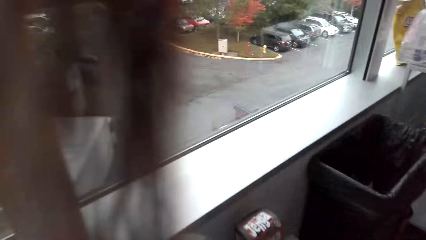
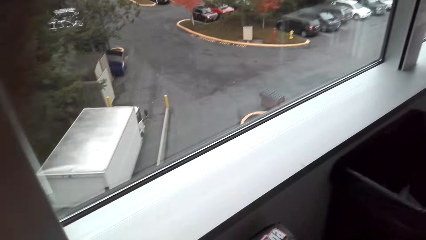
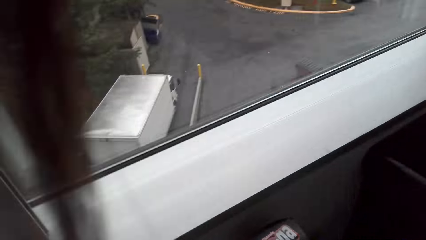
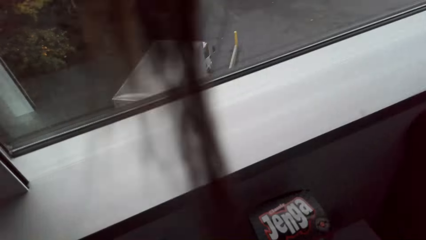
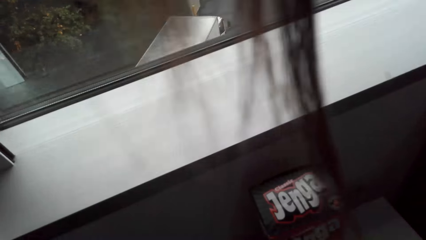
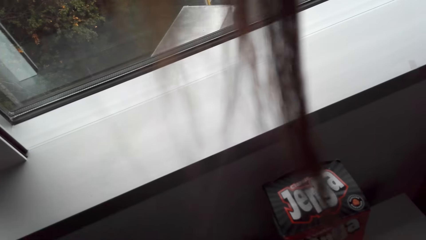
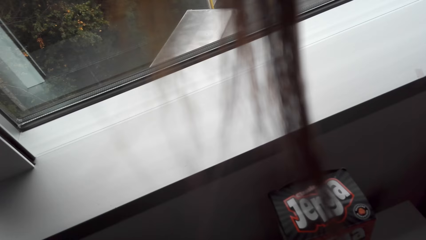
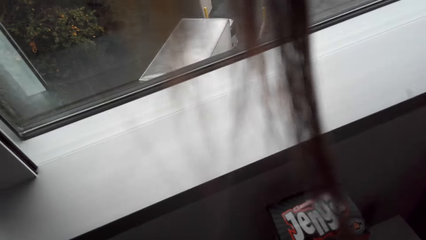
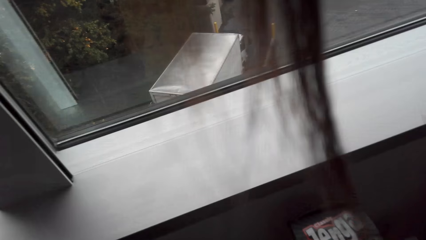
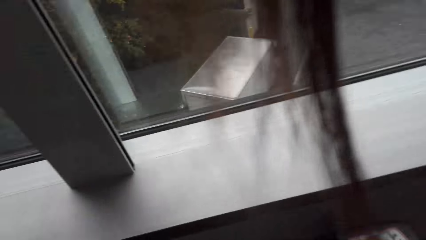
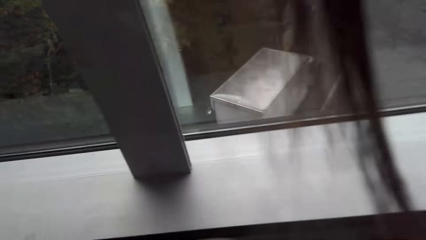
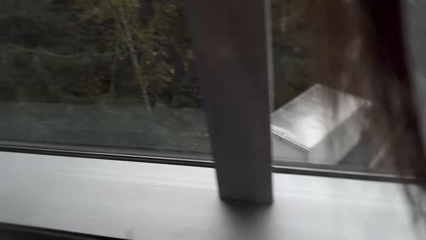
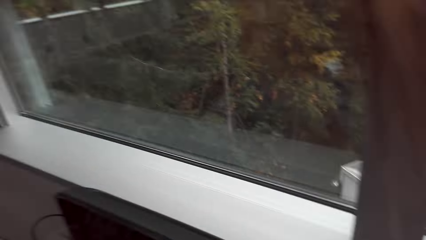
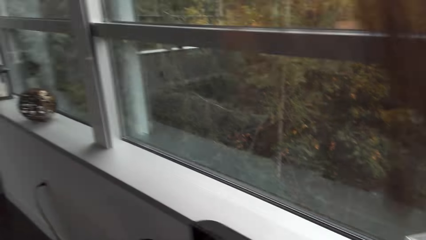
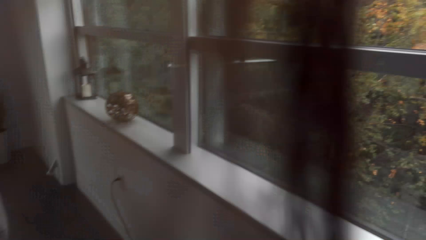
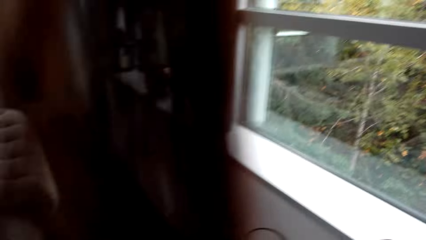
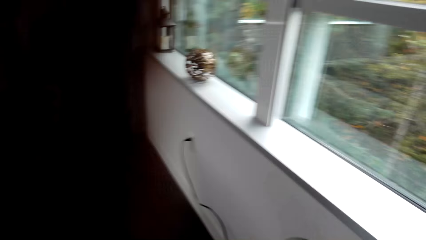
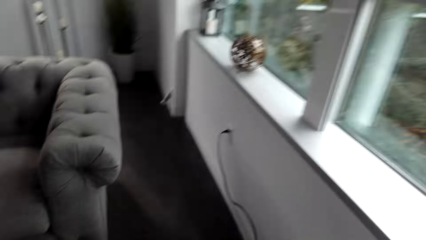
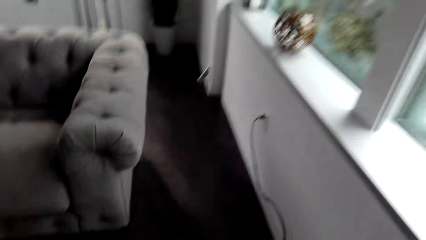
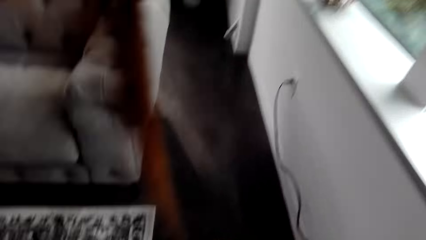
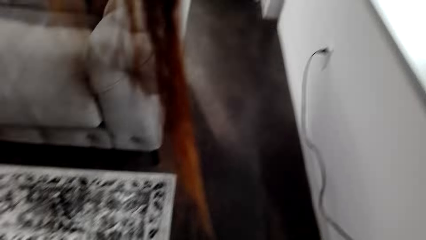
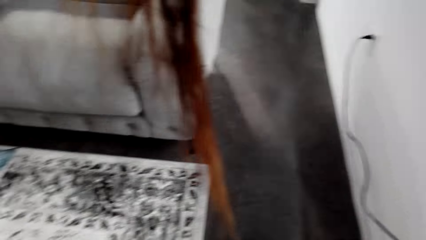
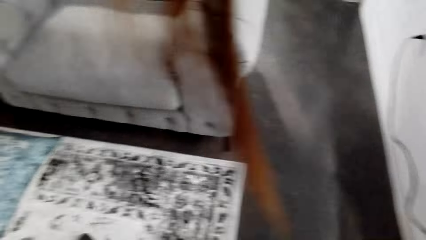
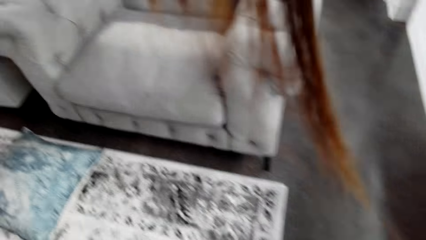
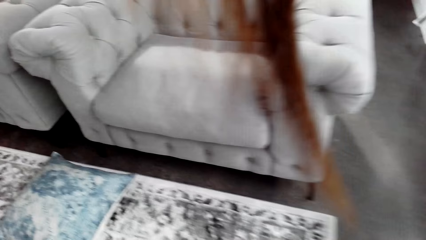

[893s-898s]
The camera wearer looks around the living room.

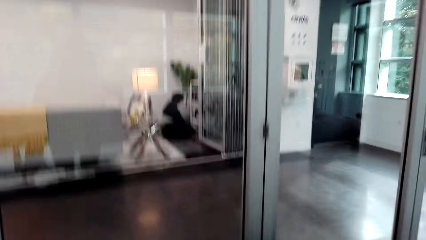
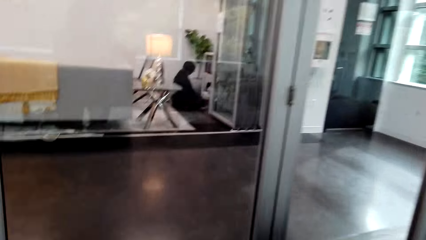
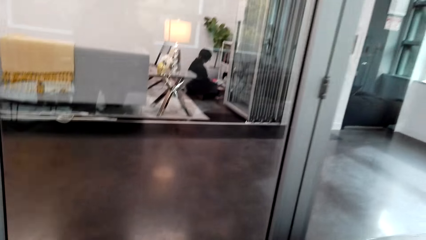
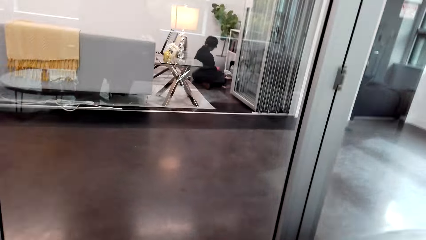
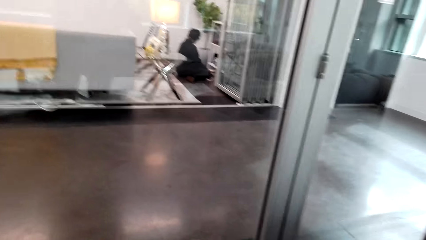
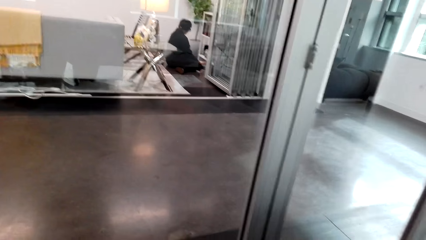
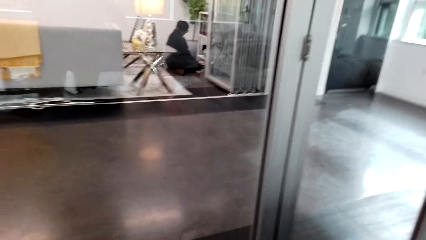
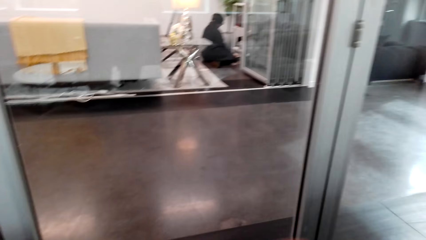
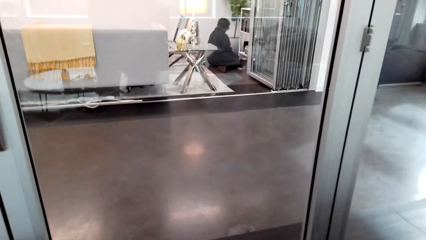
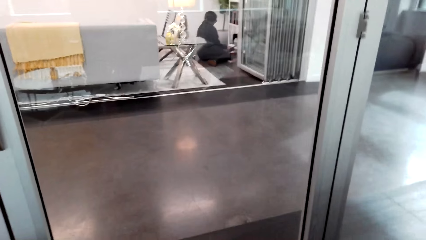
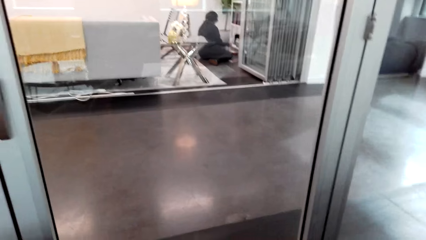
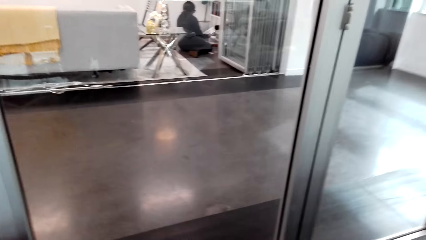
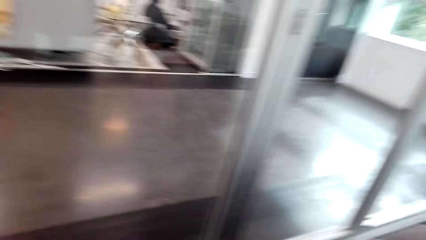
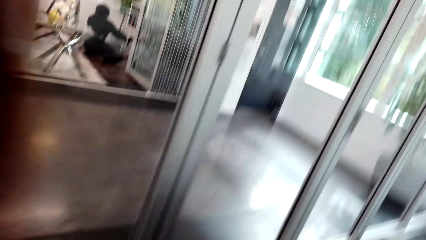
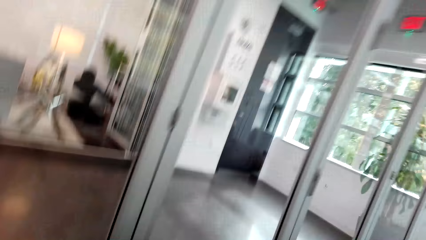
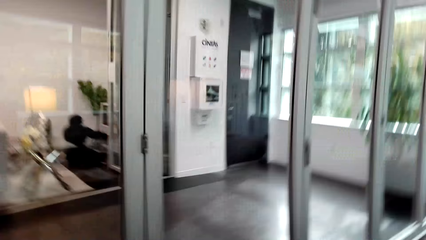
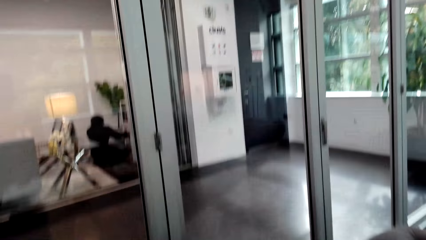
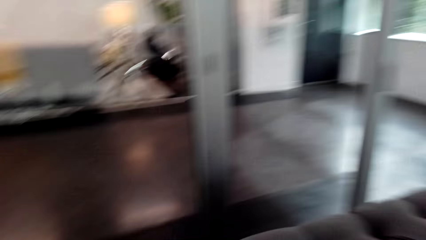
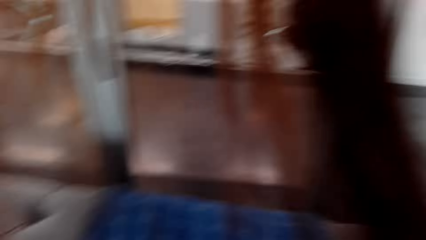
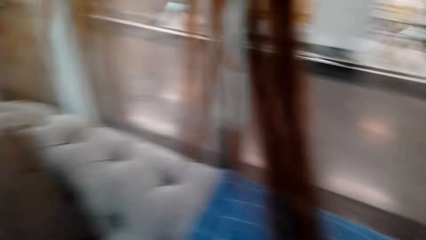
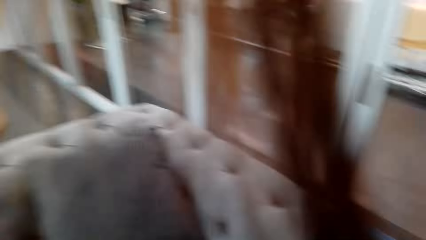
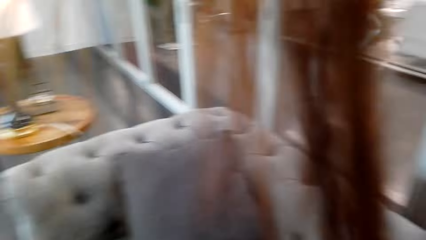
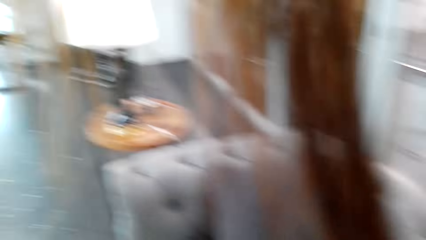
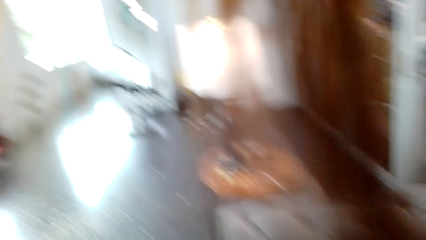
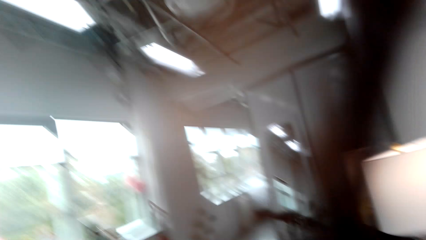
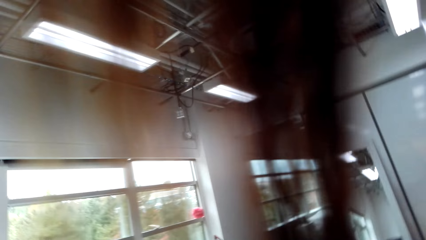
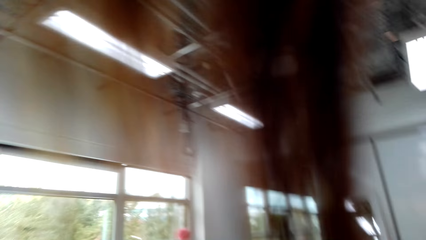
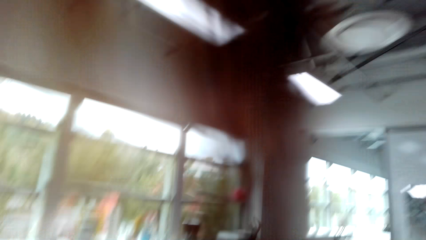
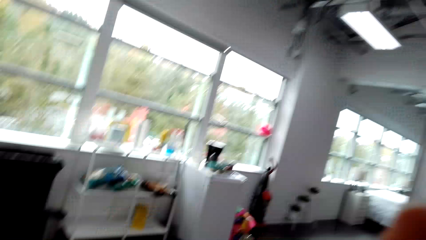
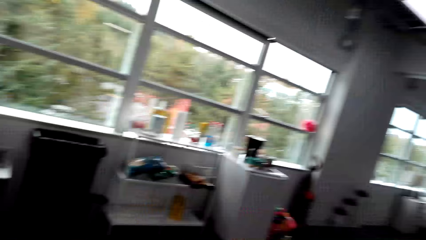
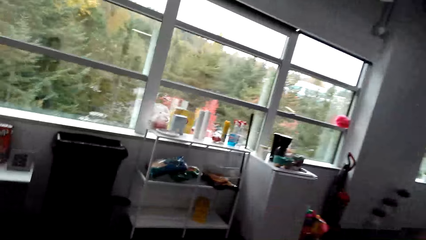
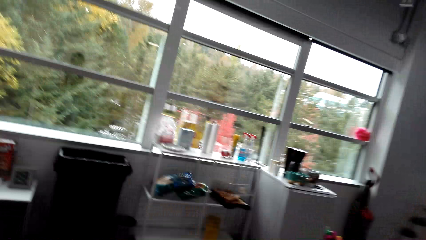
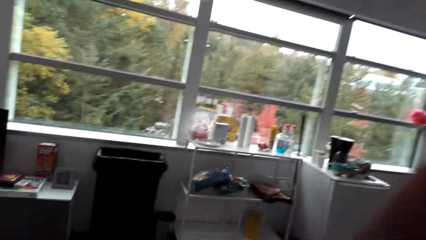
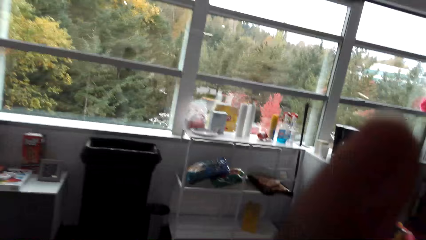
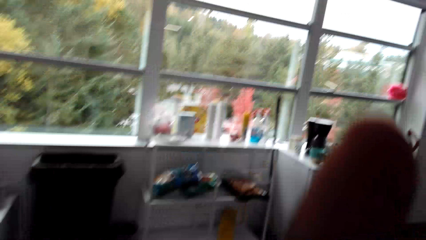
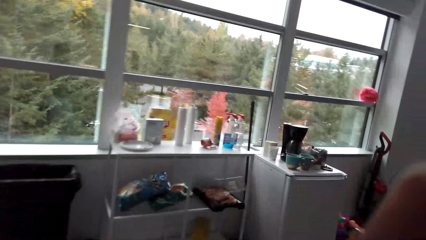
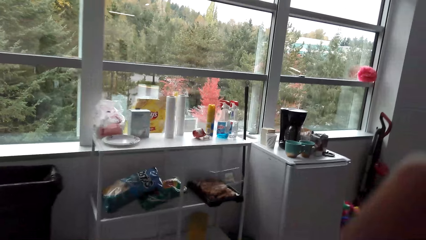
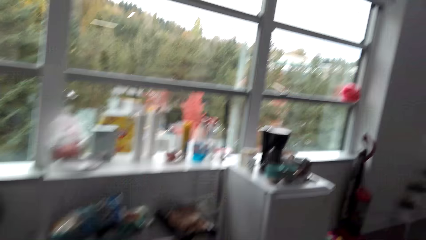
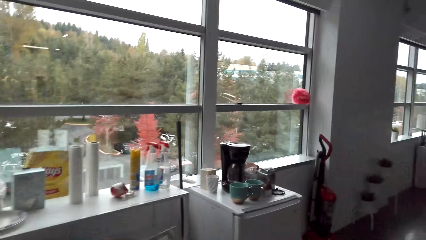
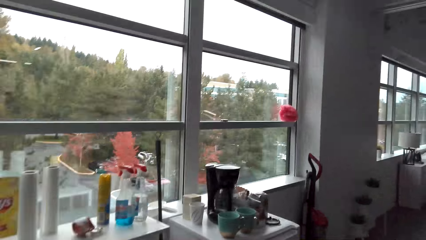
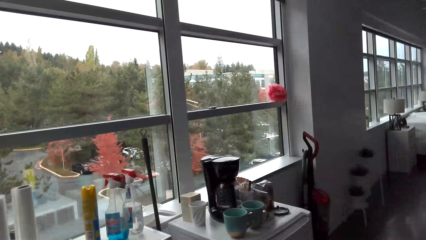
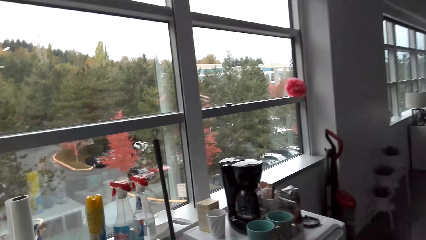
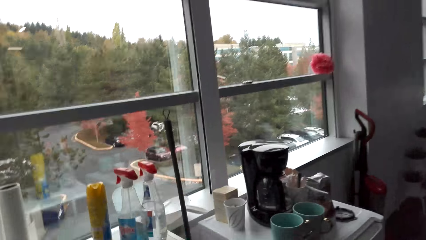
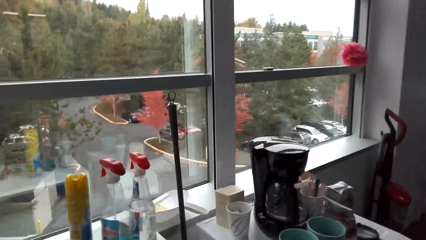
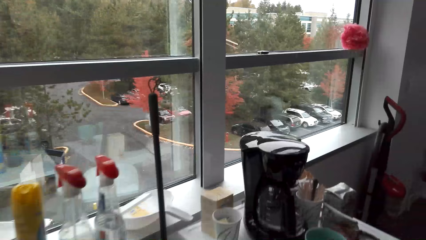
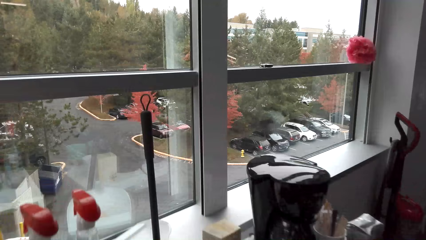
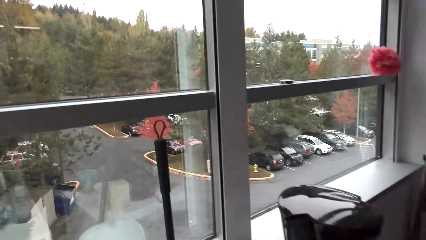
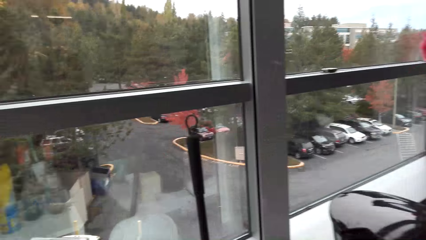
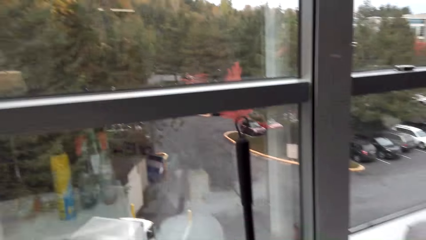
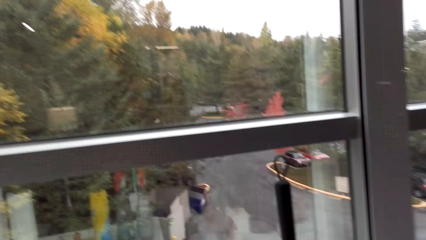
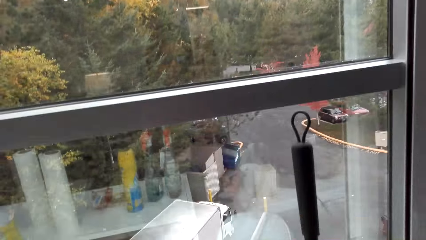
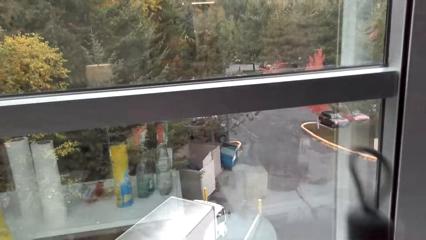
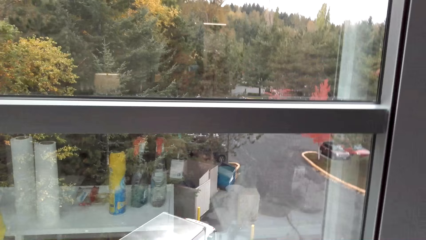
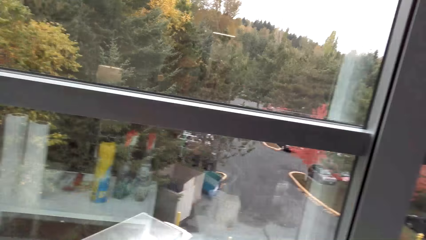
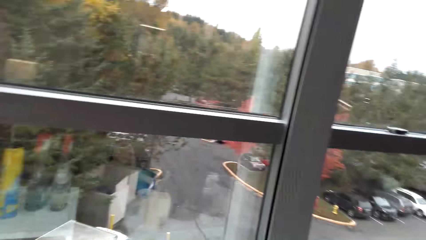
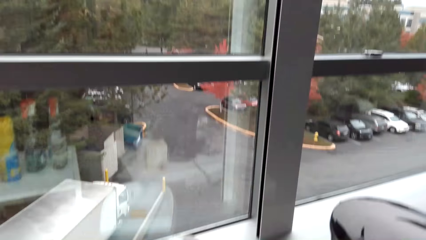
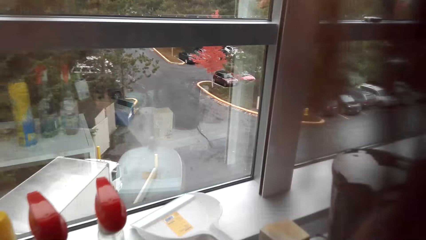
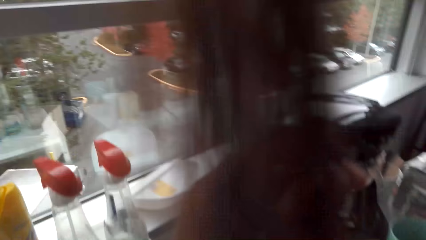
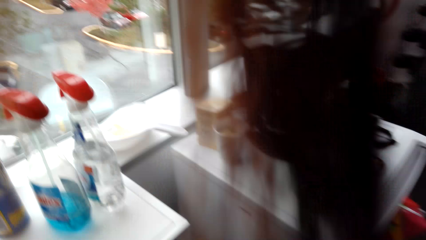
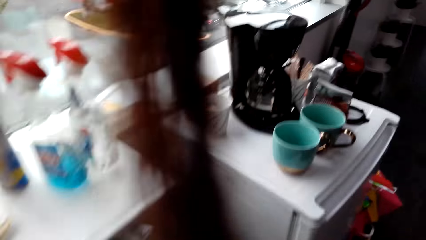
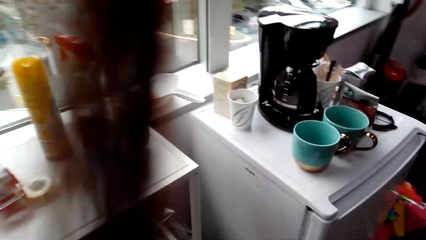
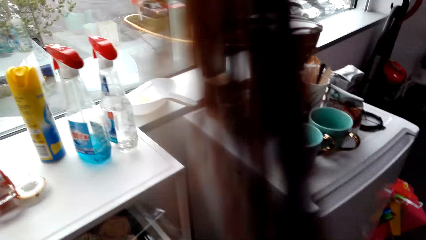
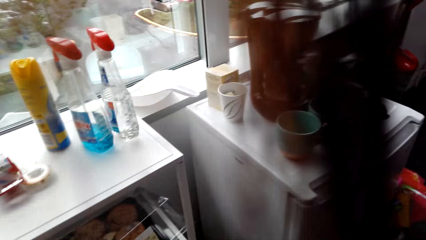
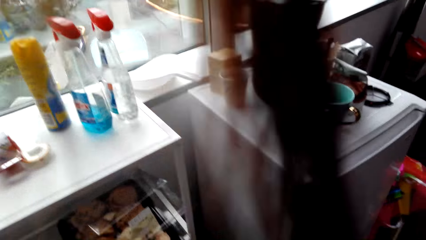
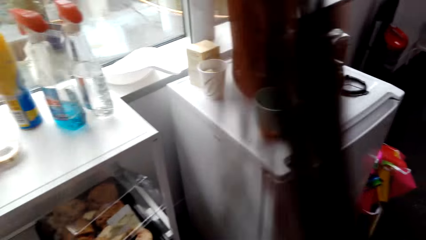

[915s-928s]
The camera wearer stares at a woman. They walk around the living room. They pick up a broom.
